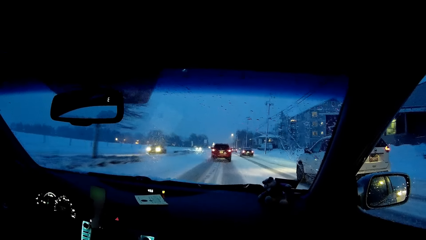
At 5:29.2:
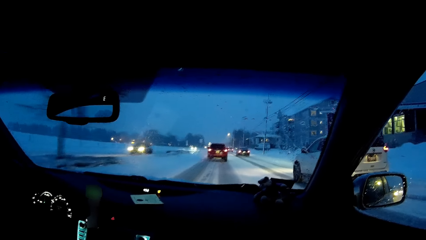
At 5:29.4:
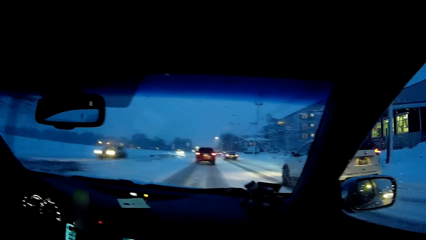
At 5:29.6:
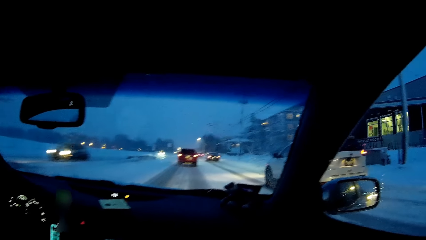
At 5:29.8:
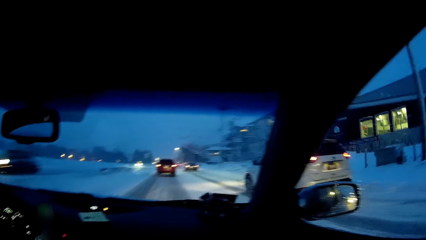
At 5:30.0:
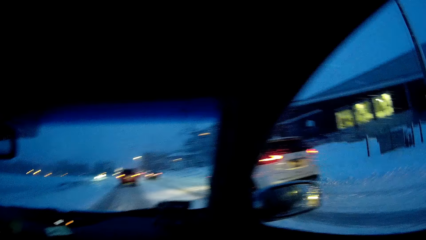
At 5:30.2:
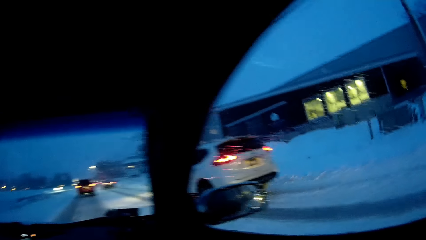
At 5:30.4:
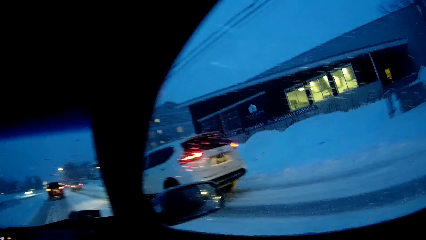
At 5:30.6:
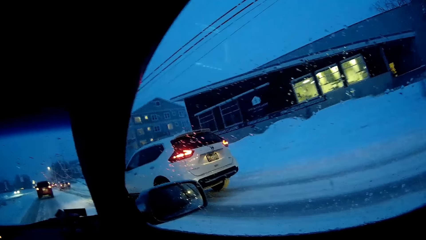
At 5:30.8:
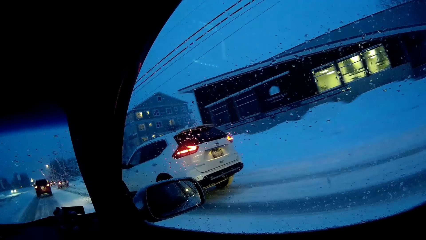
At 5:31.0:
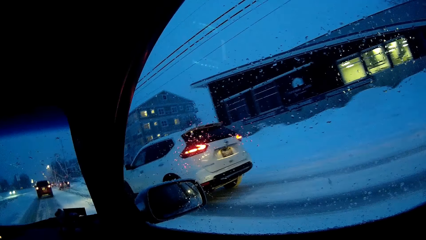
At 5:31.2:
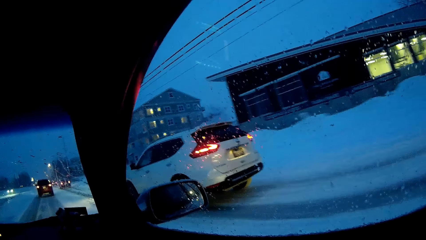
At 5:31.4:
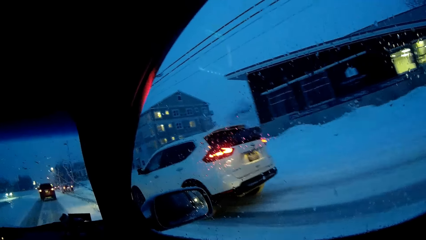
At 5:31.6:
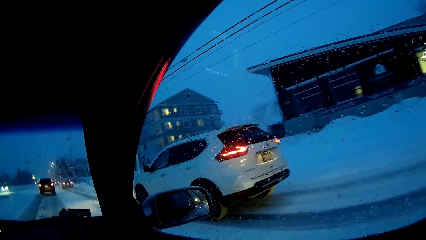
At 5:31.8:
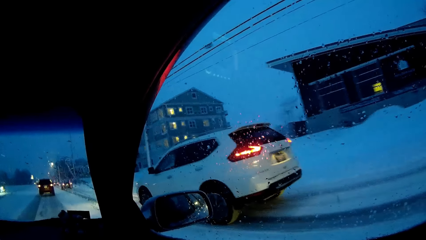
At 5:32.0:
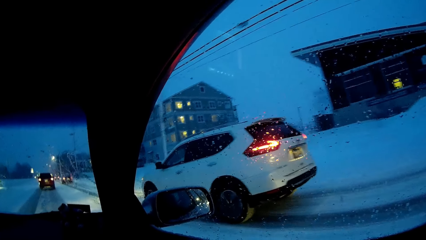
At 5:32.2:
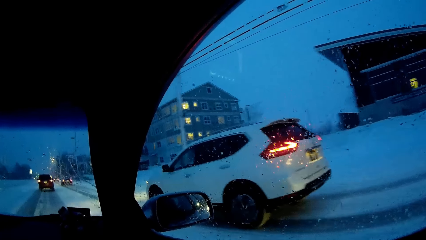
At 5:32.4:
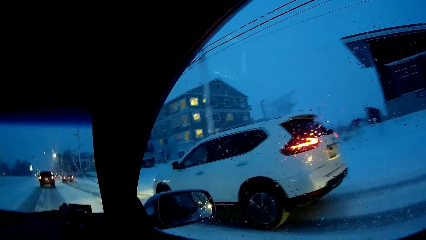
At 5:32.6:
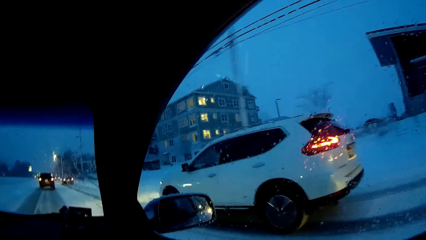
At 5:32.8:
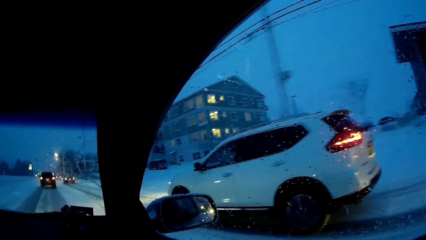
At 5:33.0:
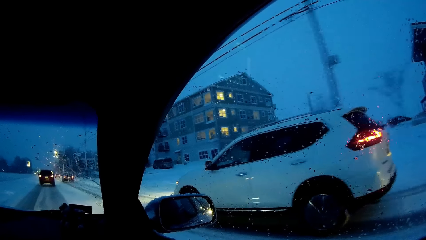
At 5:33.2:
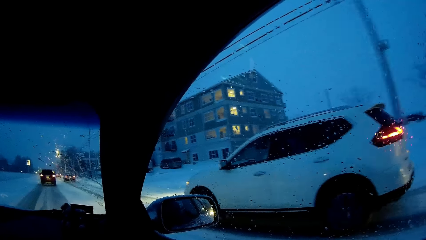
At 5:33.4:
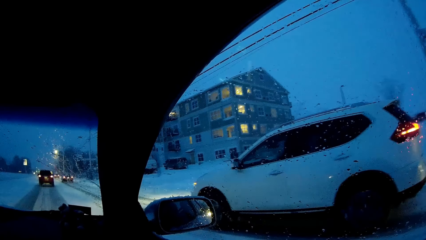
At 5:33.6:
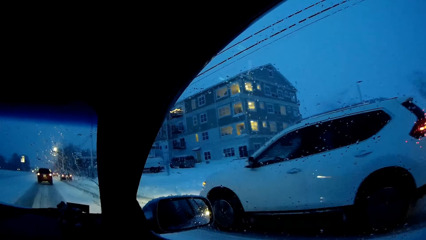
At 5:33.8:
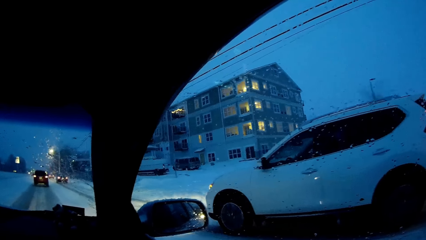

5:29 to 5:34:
The camera wearer looks at the window.

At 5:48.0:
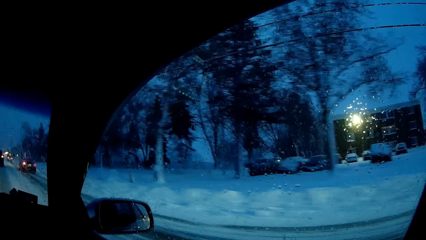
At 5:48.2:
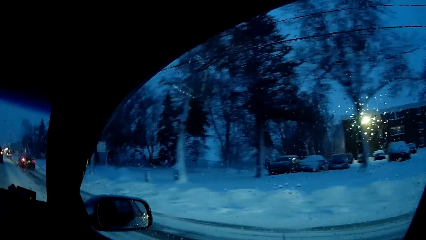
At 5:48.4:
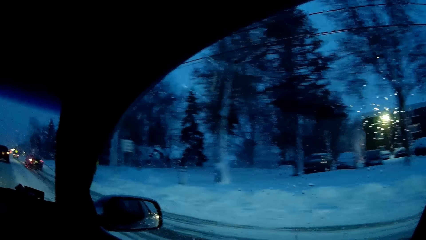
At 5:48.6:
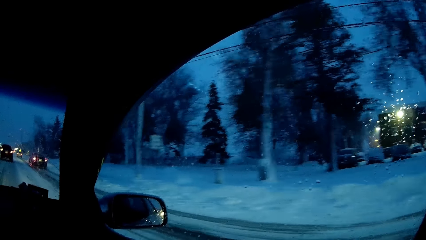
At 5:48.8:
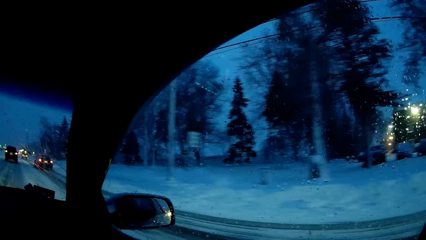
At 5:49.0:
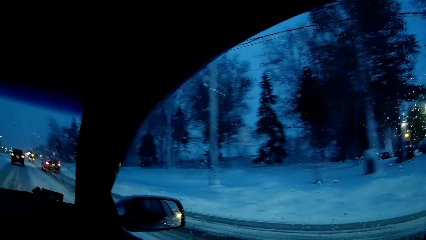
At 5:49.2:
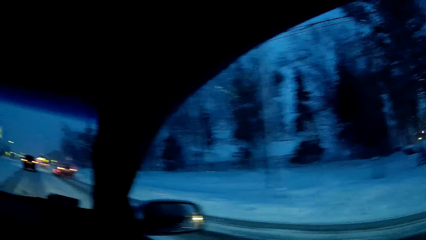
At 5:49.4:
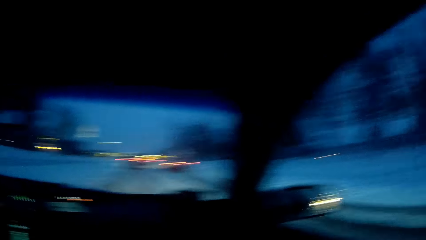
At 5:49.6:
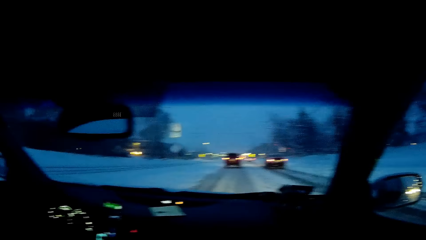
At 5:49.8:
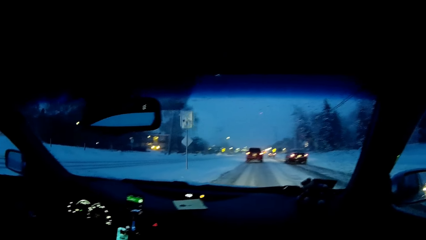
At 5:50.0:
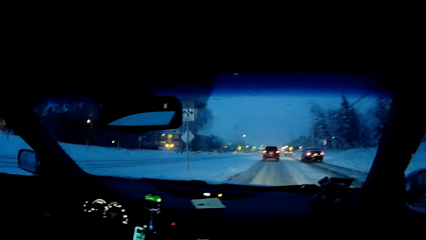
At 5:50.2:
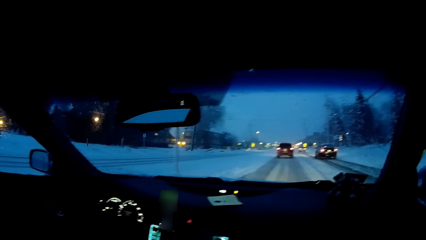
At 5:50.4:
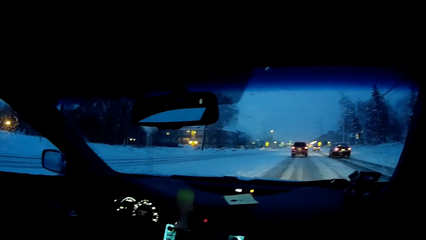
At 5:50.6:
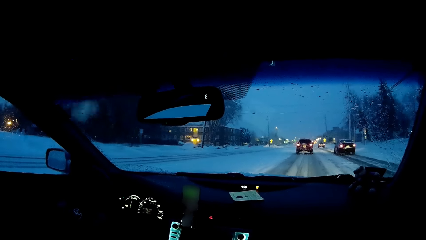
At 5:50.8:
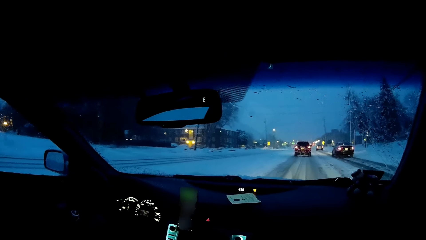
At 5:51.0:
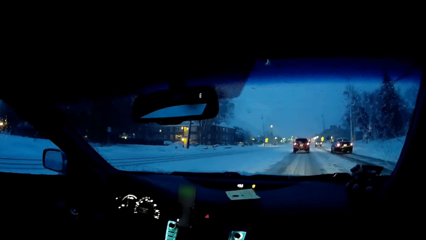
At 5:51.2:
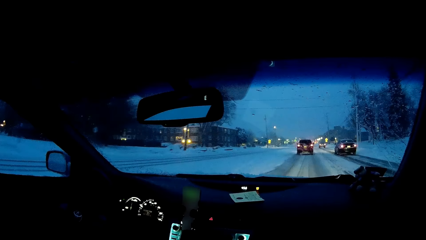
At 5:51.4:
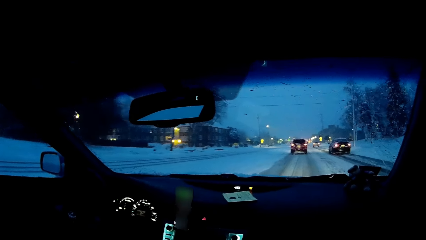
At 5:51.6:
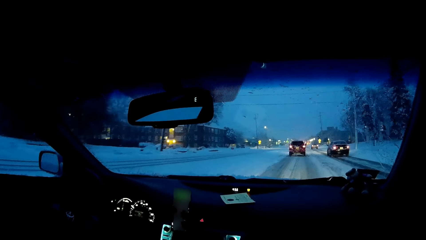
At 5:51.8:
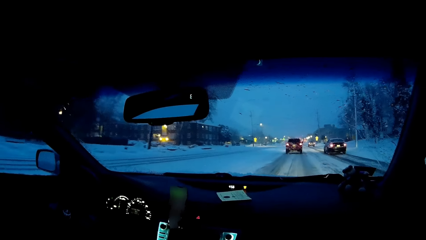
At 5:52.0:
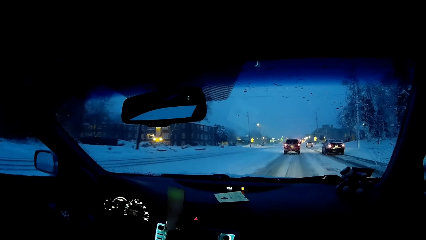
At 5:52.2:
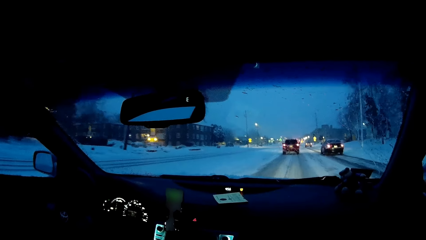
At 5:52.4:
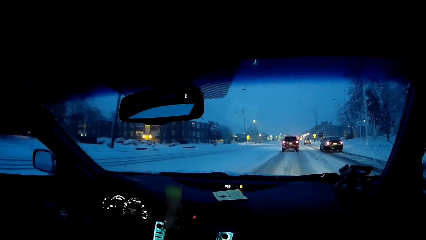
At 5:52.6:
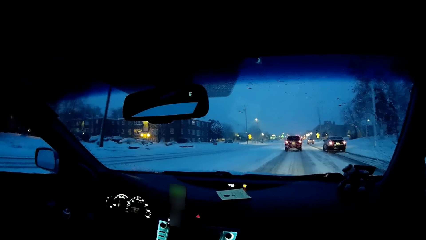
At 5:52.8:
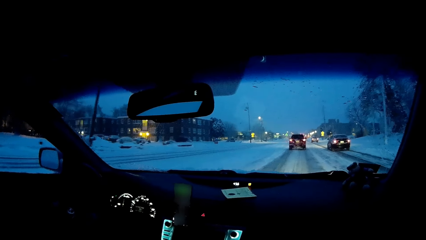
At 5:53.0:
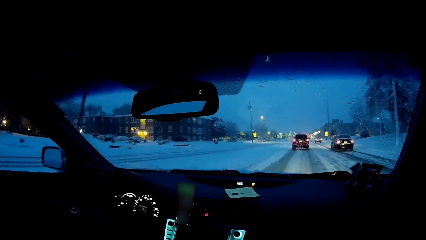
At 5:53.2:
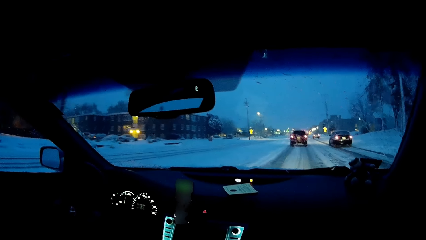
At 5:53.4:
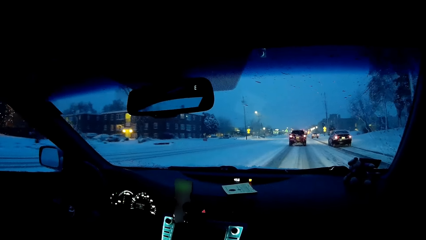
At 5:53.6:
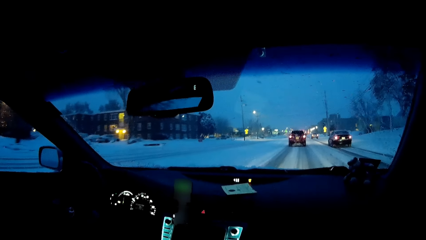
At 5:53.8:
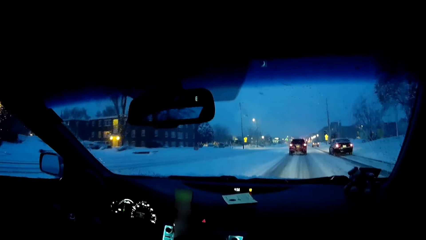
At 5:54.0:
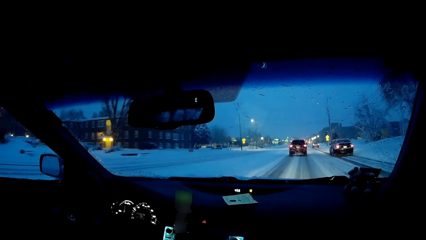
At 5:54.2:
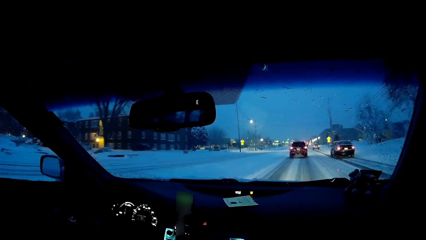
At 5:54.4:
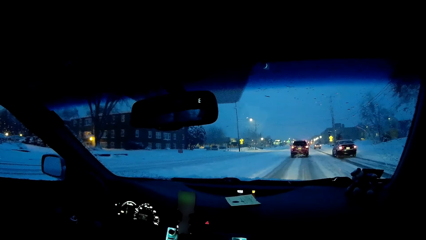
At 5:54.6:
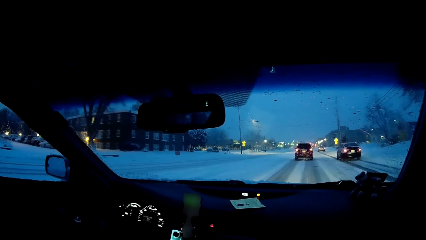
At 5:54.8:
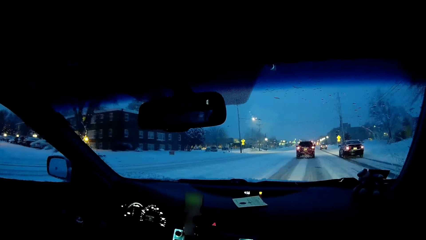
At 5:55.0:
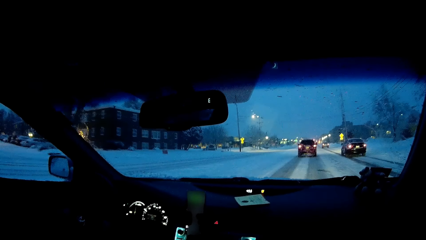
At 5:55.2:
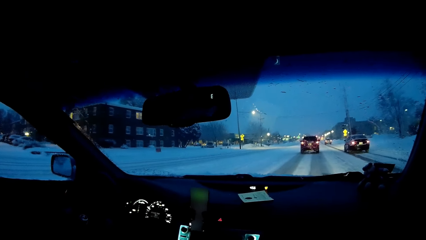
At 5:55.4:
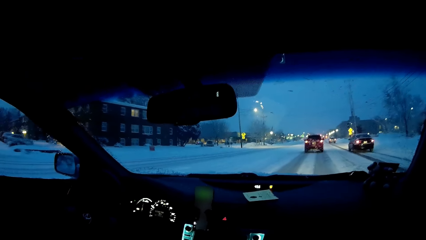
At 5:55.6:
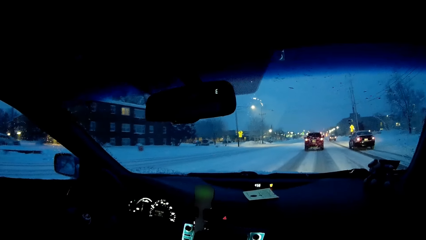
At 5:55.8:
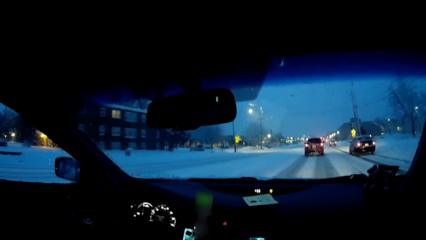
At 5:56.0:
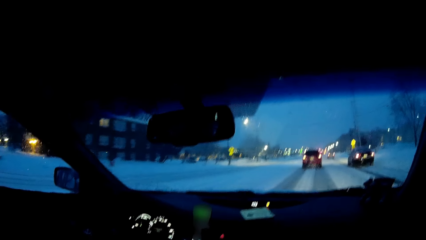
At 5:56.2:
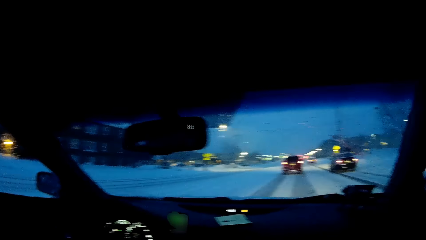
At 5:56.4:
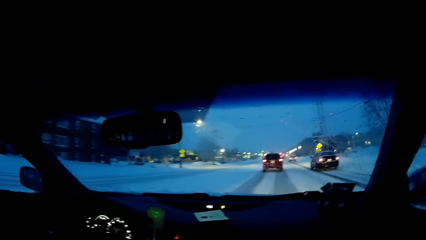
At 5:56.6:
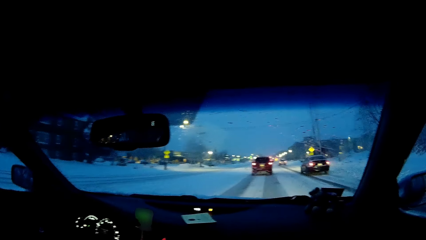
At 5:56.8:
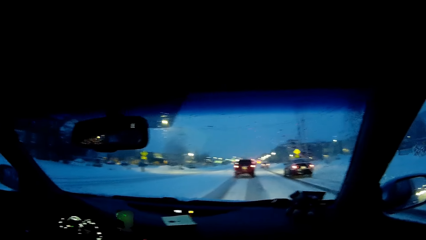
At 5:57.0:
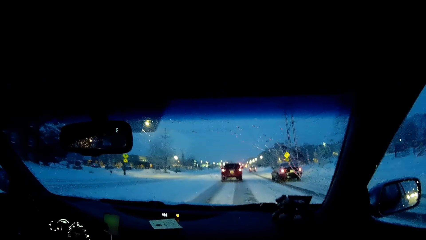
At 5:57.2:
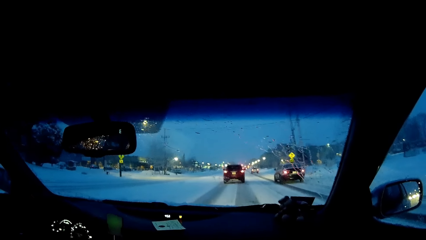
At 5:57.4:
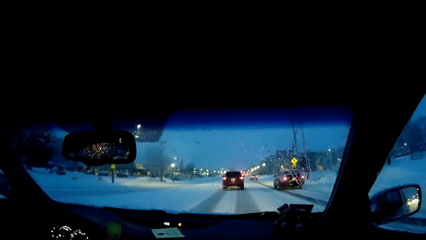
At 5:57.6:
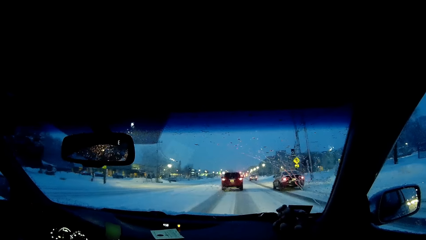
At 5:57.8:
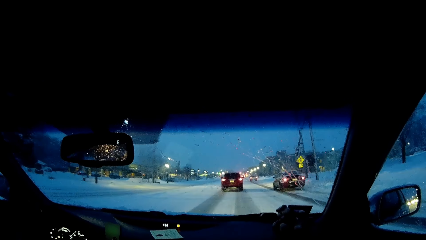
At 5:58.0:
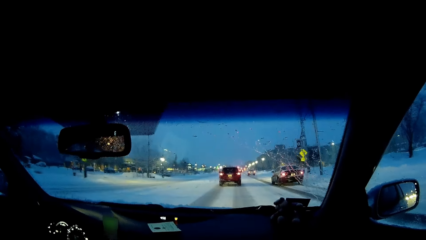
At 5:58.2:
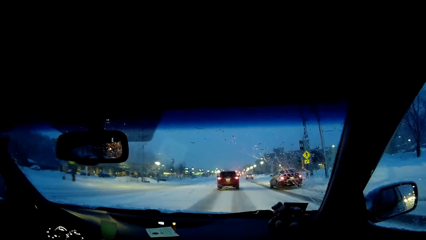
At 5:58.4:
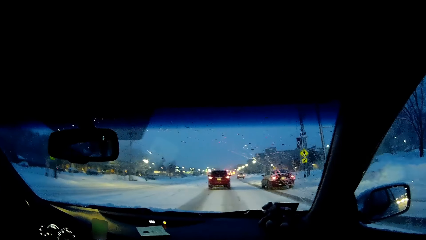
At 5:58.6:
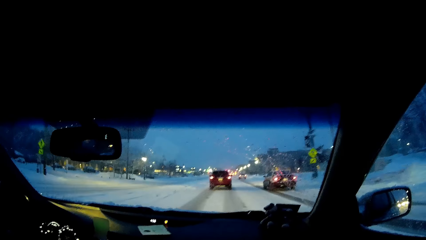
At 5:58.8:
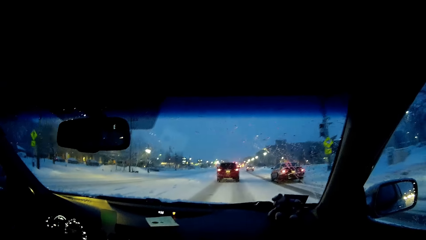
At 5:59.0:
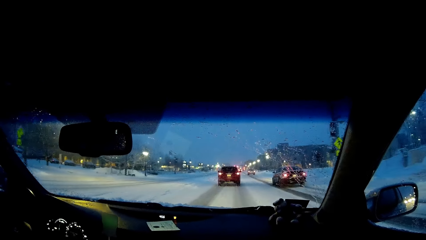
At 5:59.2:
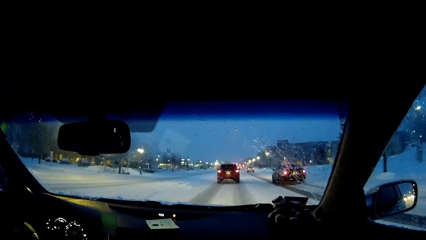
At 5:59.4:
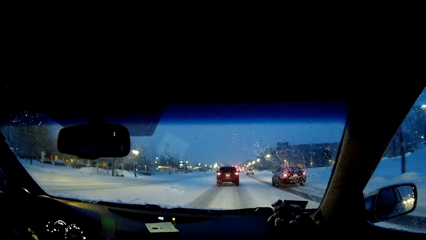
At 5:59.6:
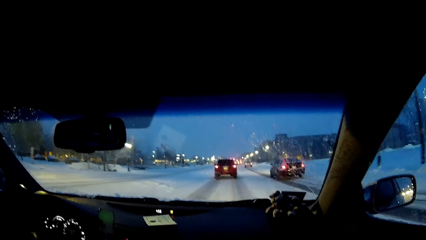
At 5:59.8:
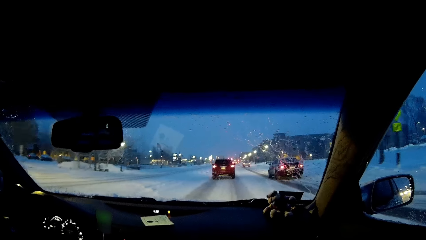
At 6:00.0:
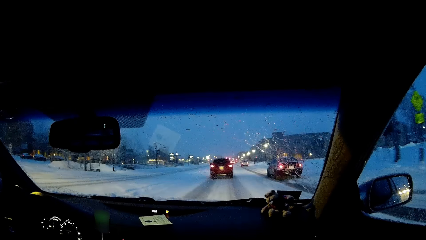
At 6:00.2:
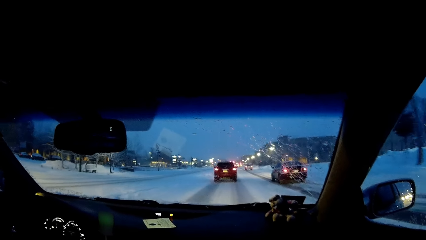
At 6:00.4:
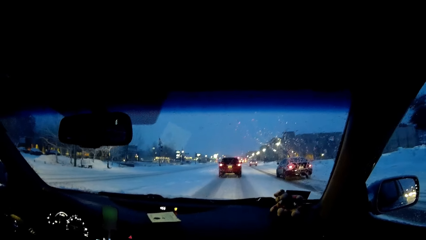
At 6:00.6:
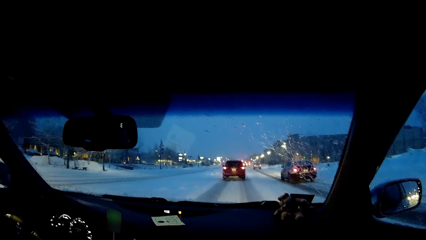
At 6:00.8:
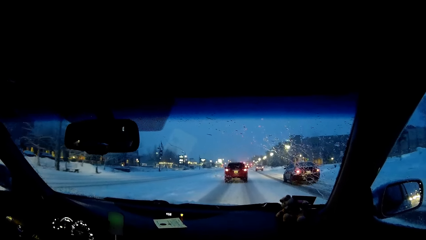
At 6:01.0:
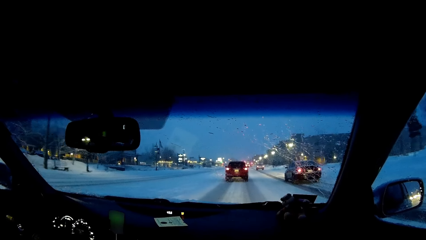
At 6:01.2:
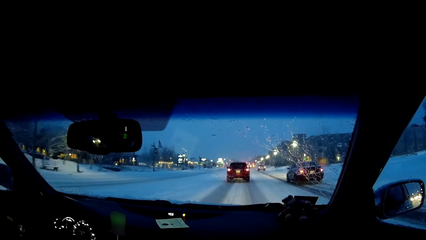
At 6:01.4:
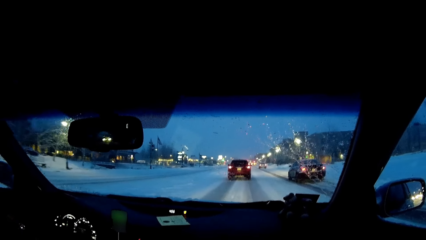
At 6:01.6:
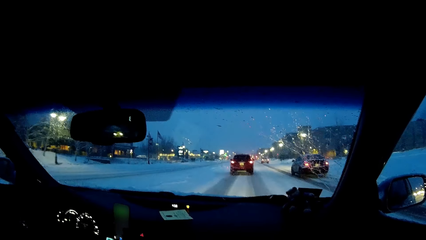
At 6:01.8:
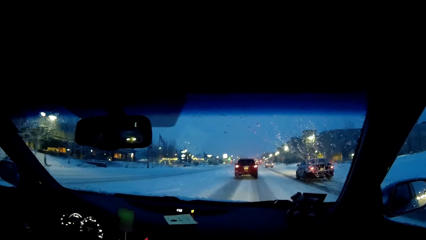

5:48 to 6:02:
The camera wearer looks at the windscreen.
